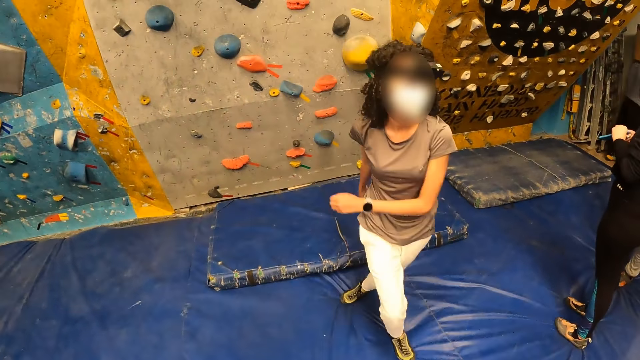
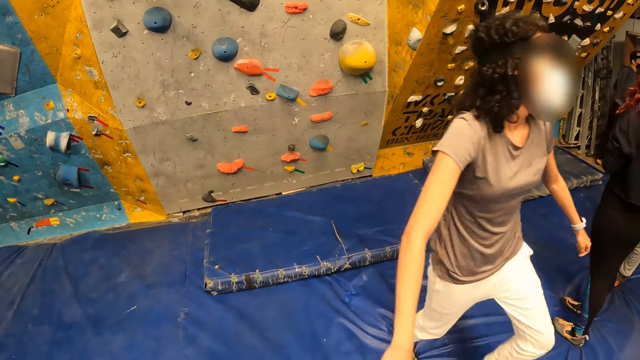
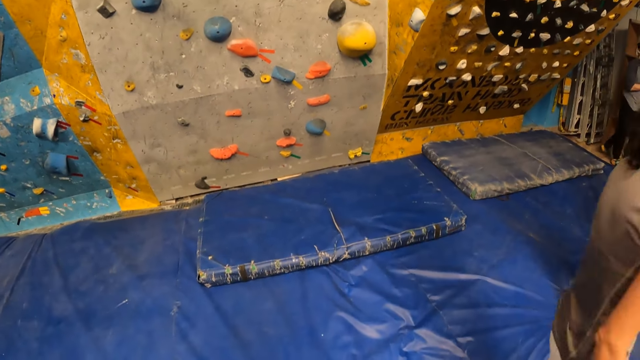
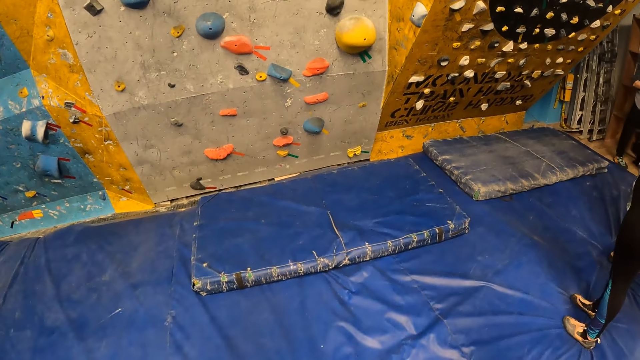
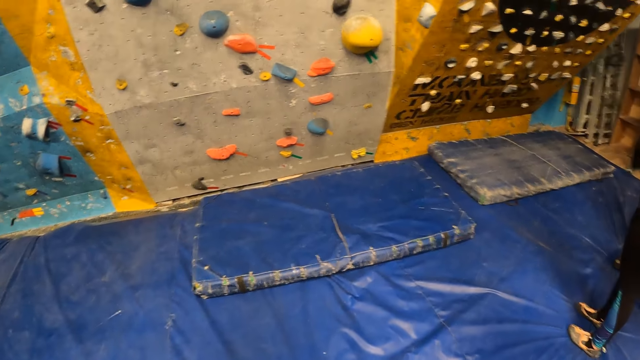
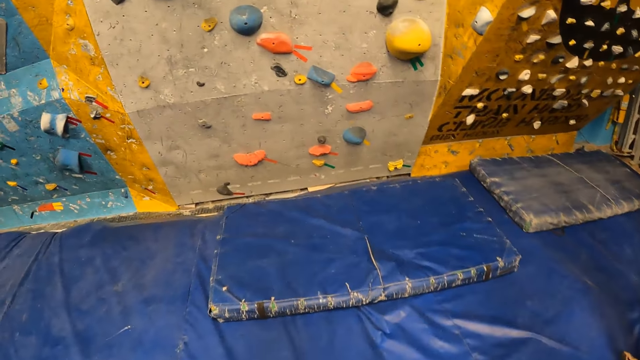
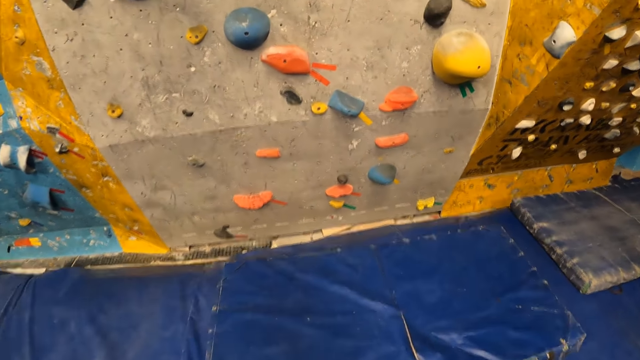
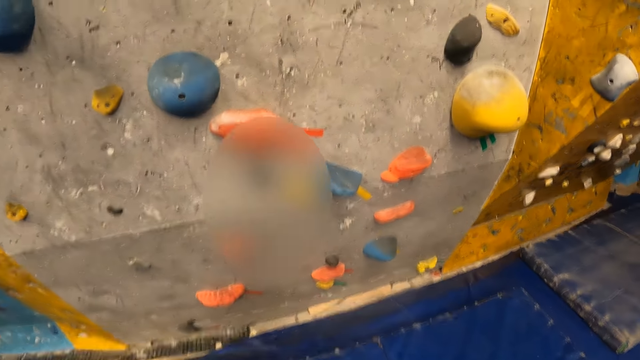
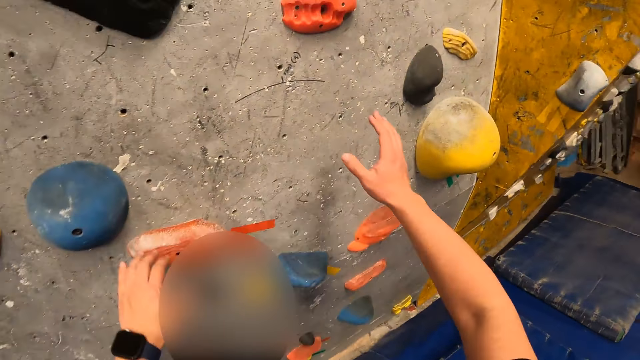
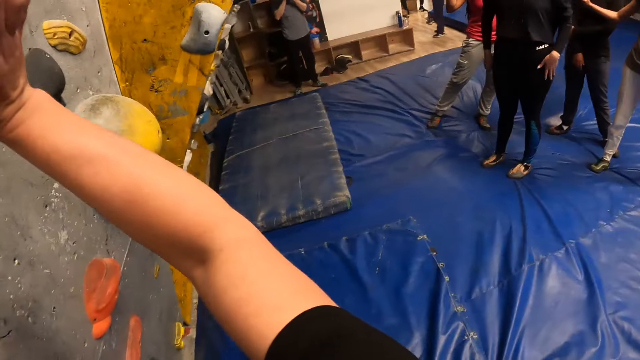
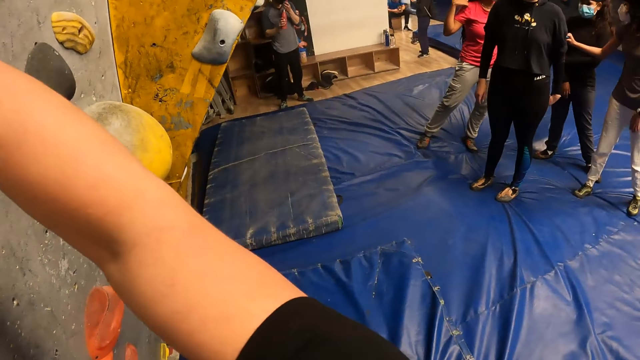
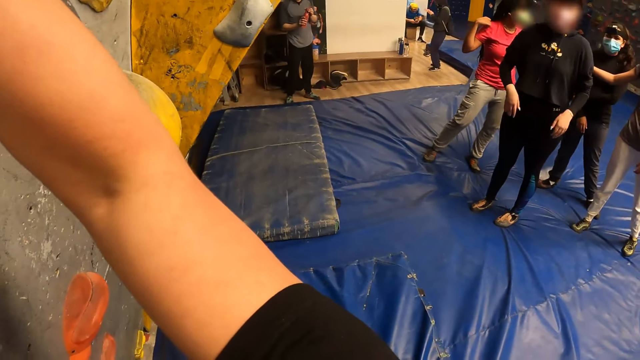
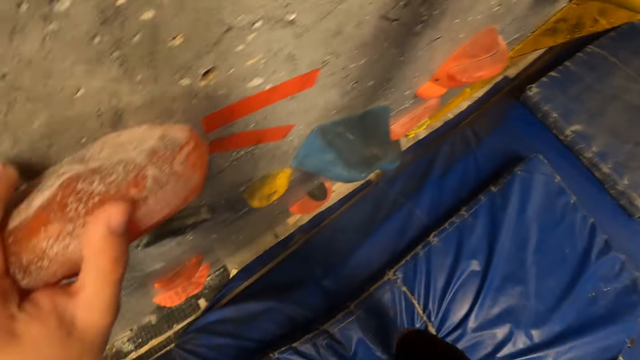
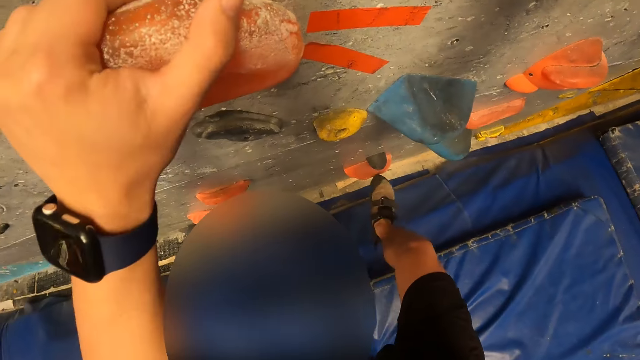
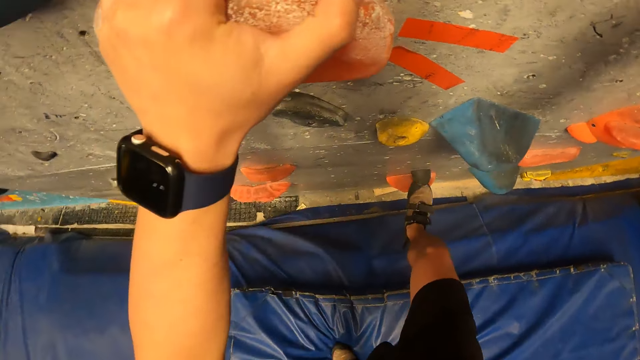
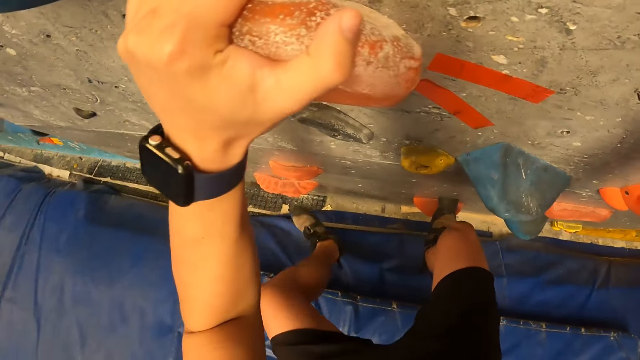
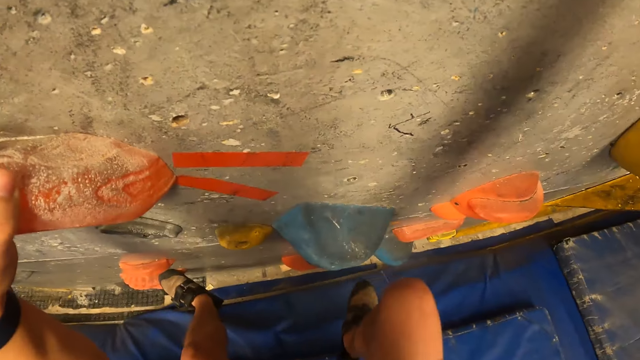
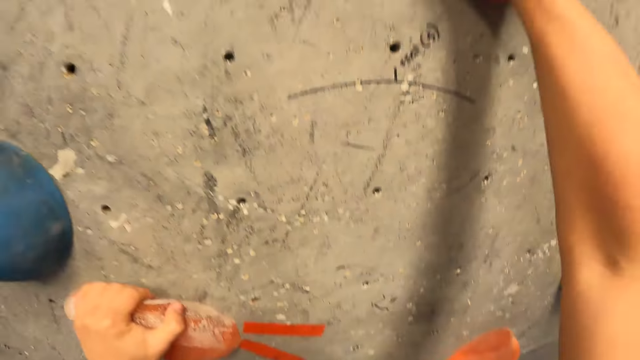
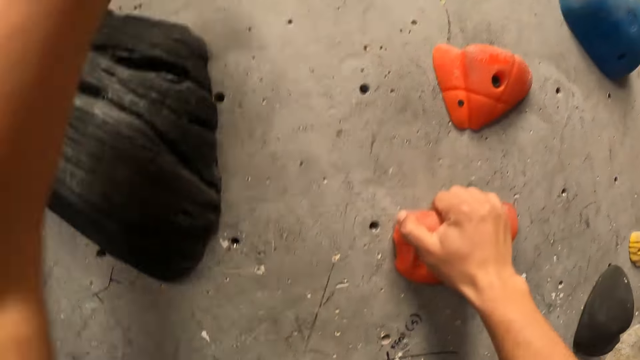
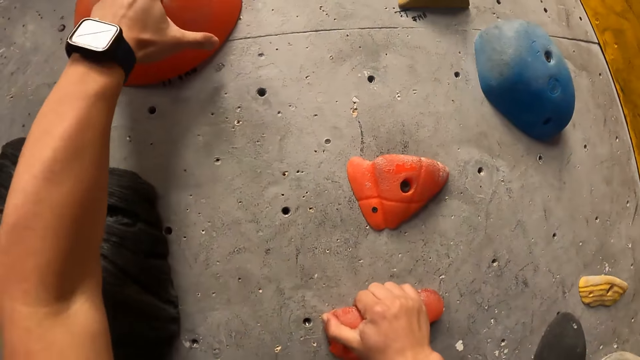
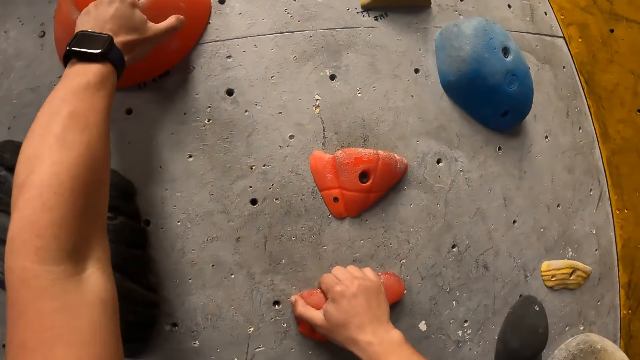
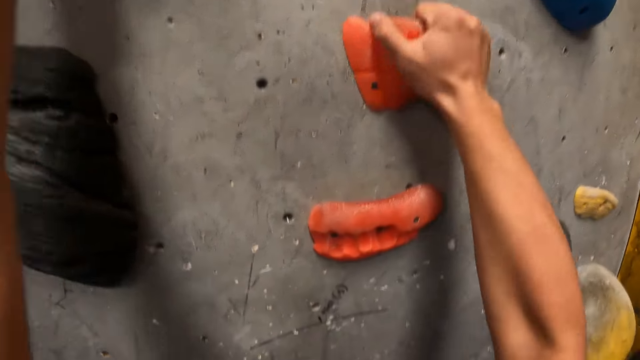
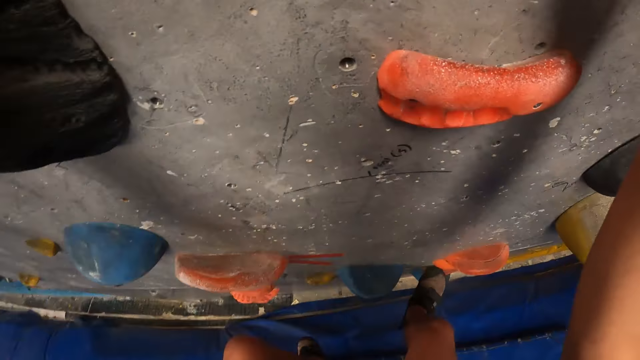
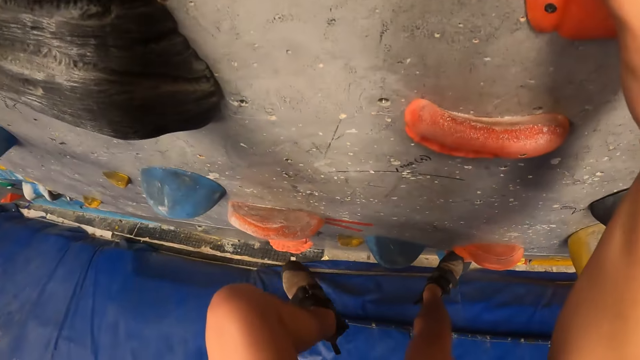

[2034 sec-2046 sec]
The camera wearer looks around, walks around, and climbs the rock wall with both hands. They climb the wall again.

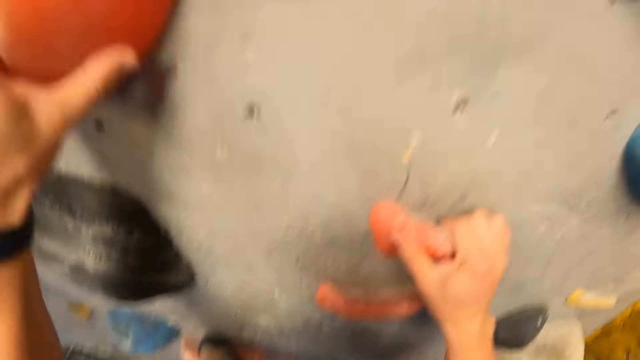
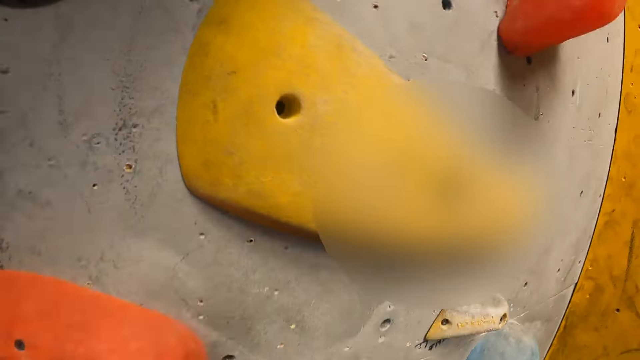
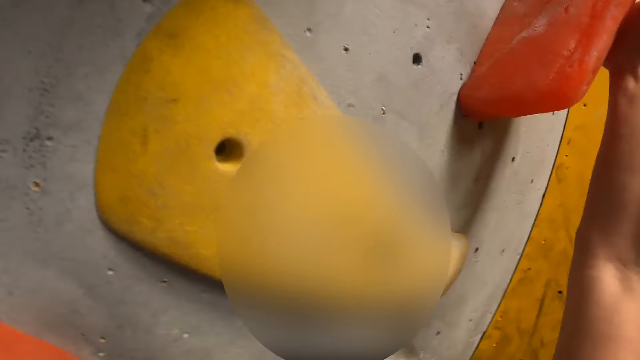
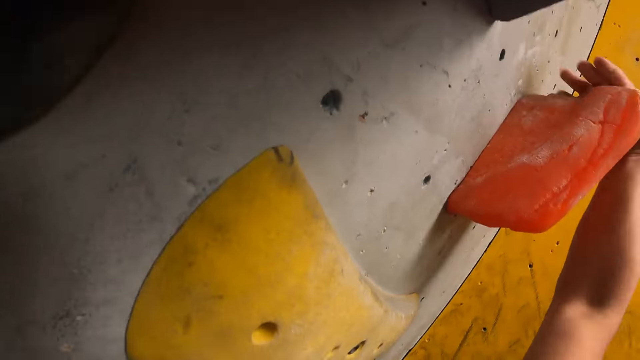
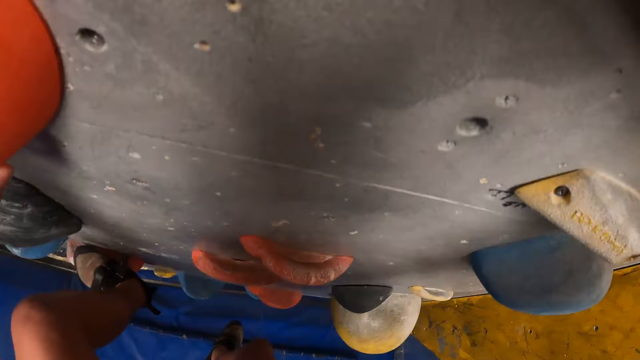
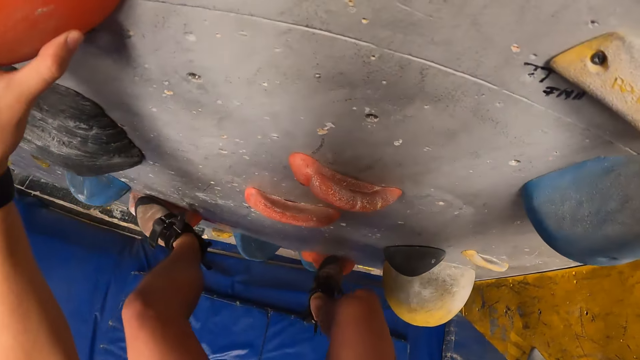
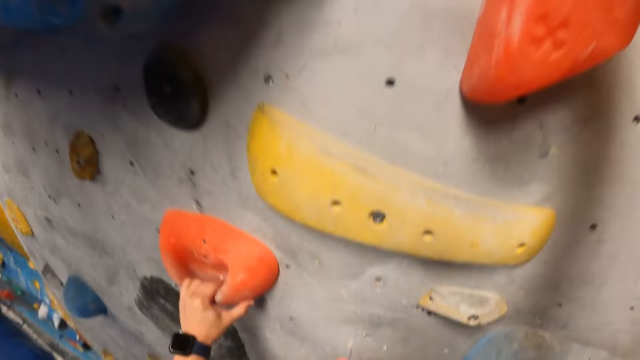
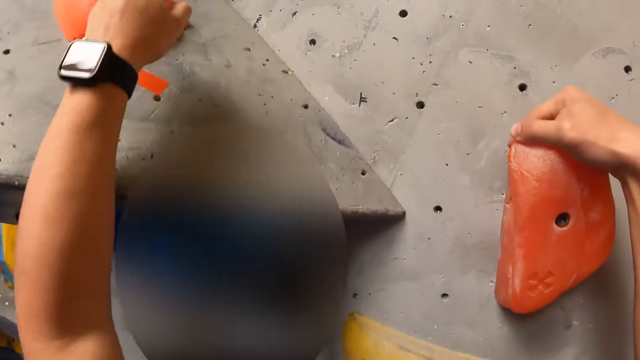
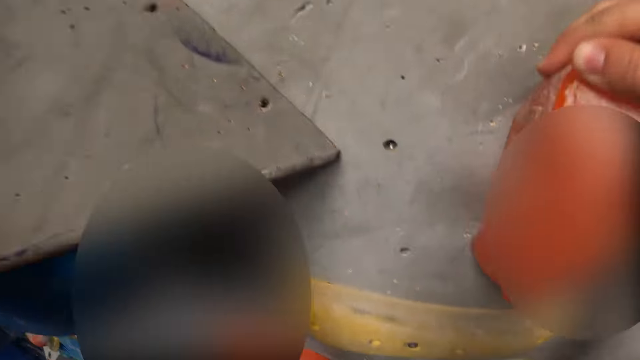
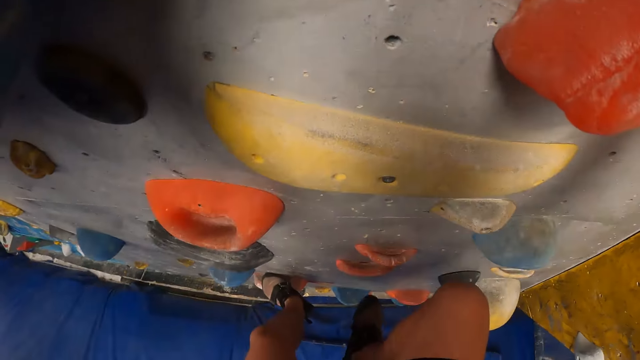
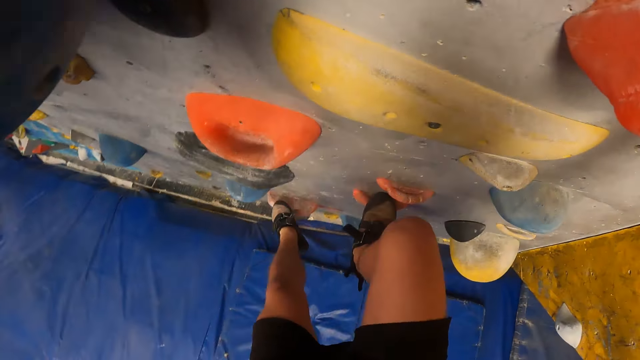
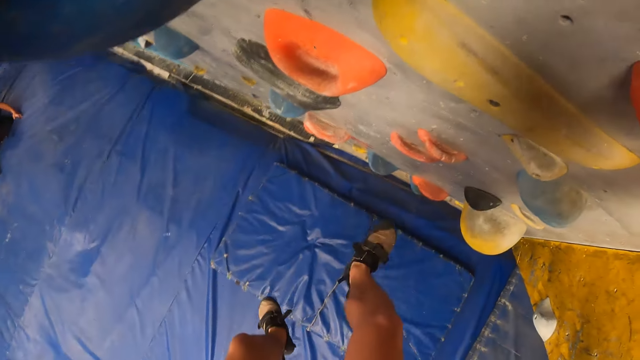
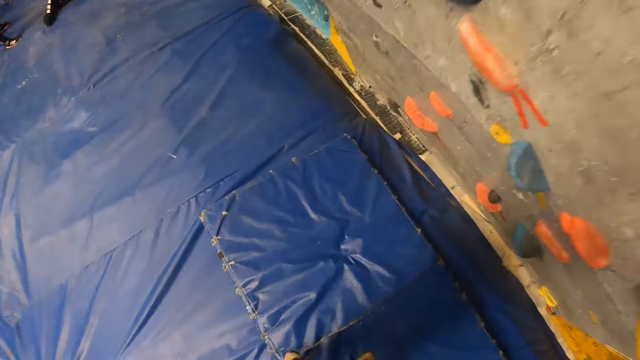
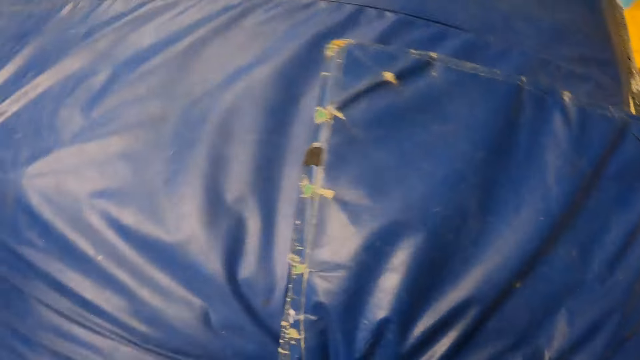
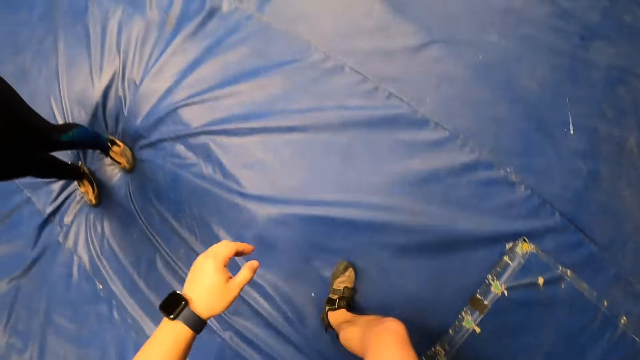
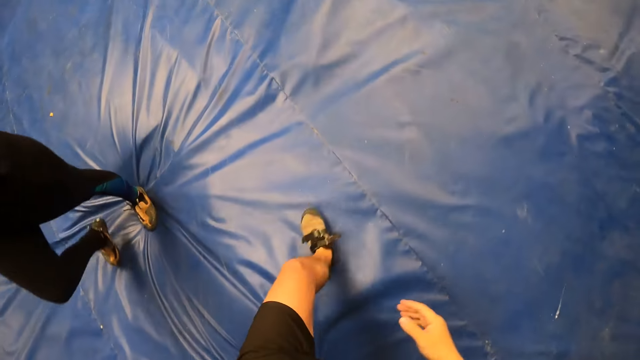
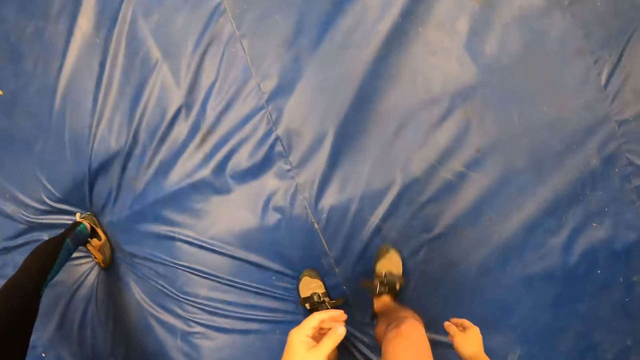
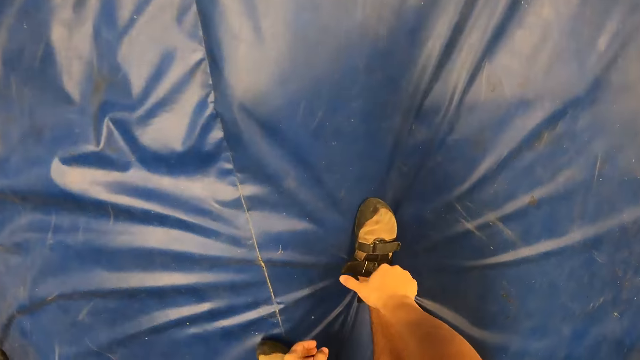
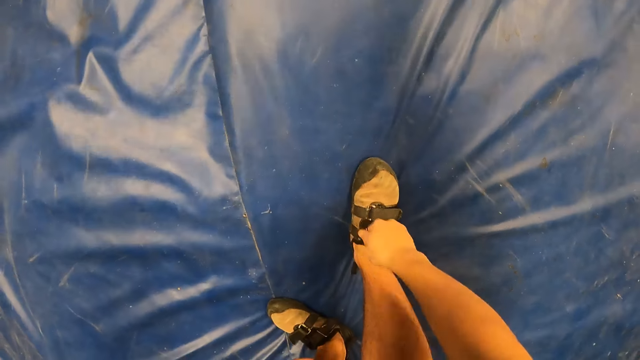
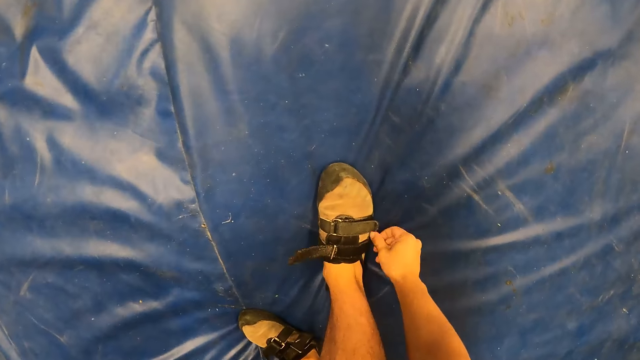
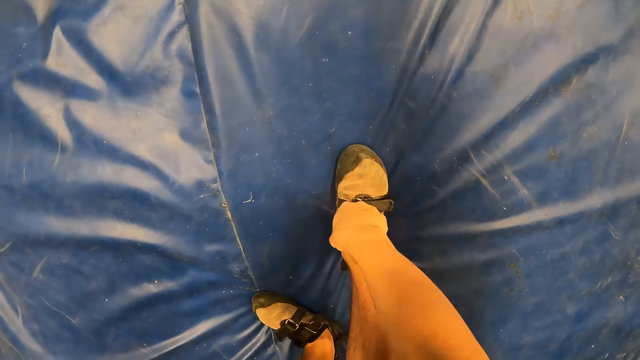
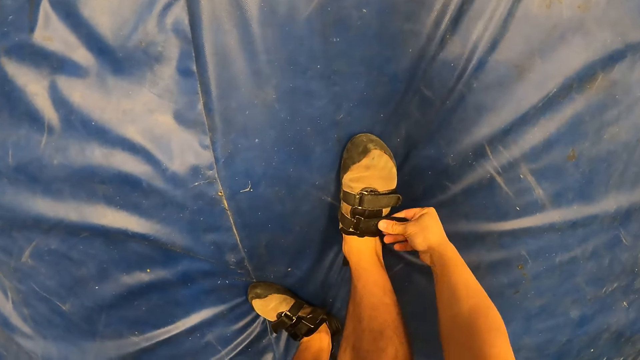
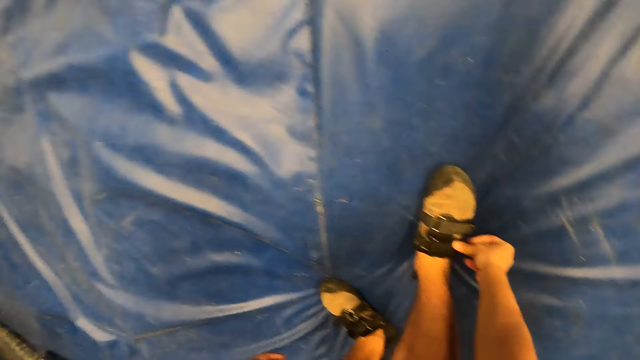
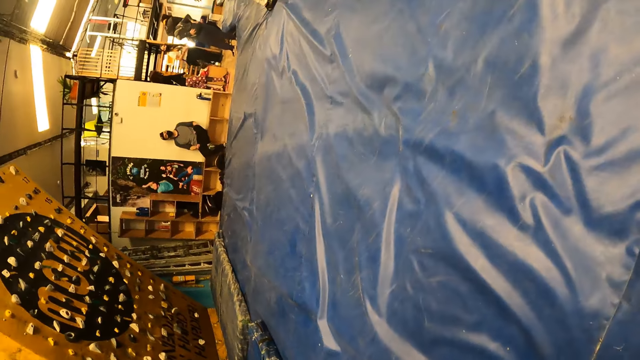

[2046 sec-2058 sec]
The camera wearer climbs the wall. He climbs the wall again. He climbs down the wall. He straps his right shoe with his right hand.
